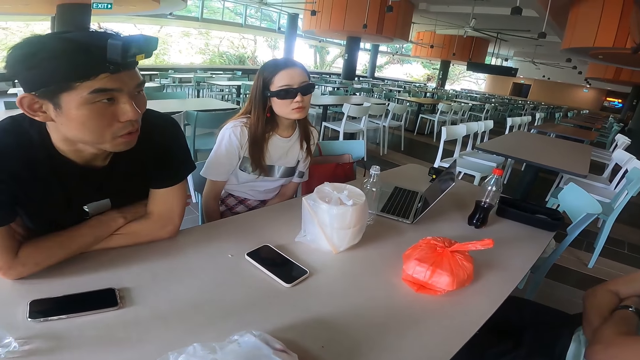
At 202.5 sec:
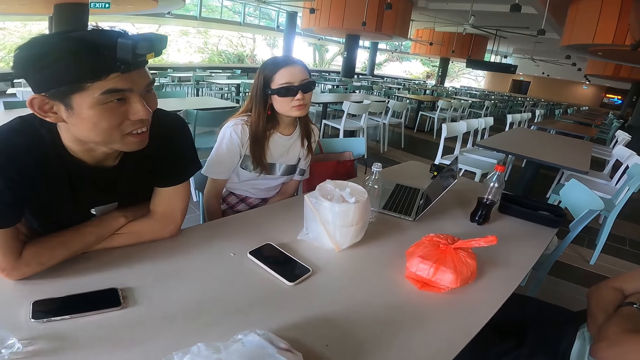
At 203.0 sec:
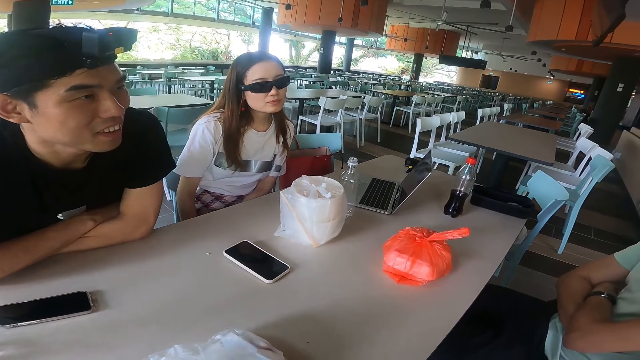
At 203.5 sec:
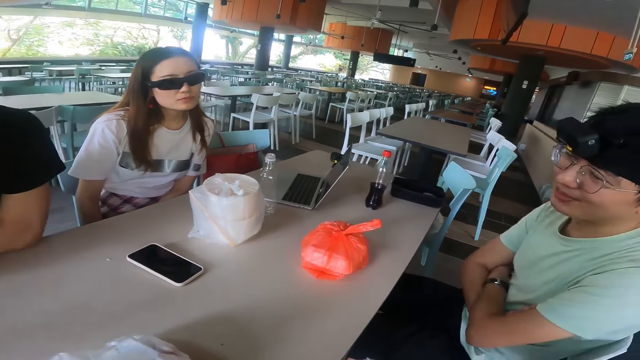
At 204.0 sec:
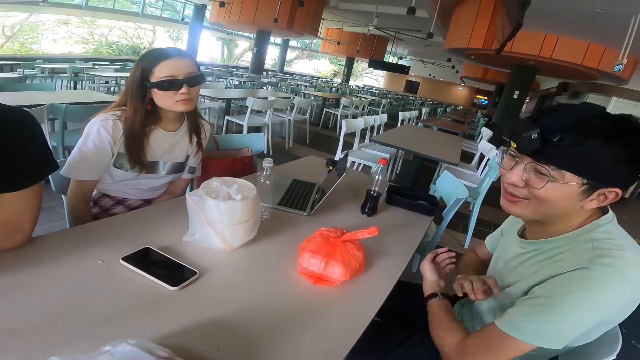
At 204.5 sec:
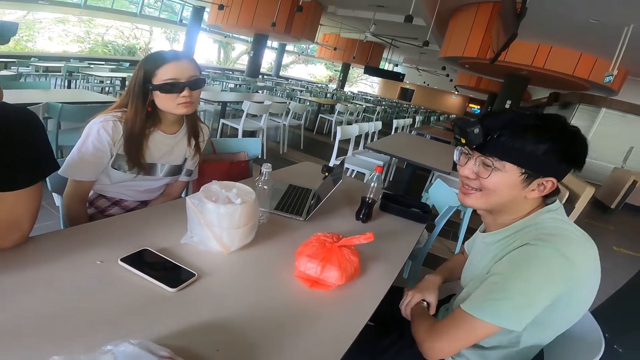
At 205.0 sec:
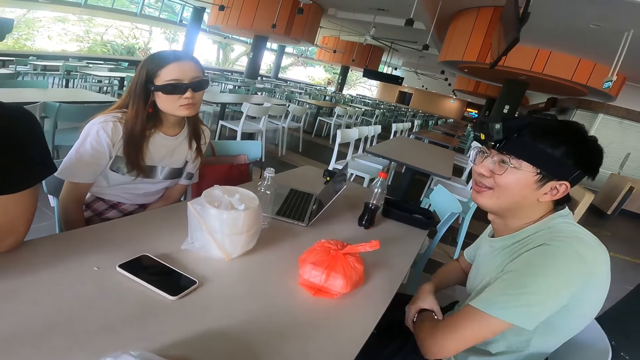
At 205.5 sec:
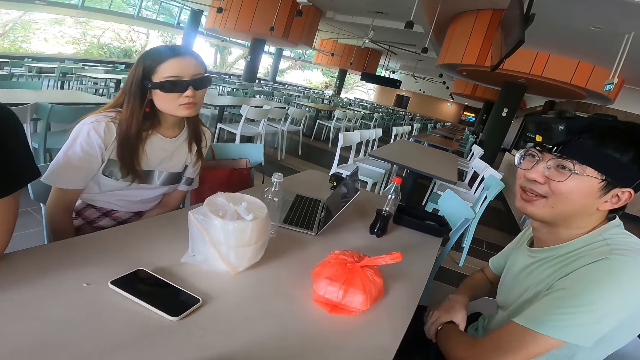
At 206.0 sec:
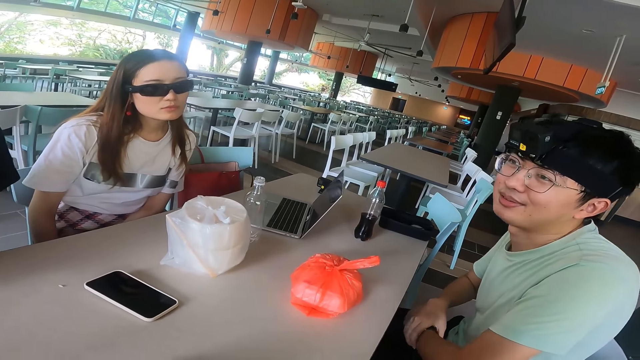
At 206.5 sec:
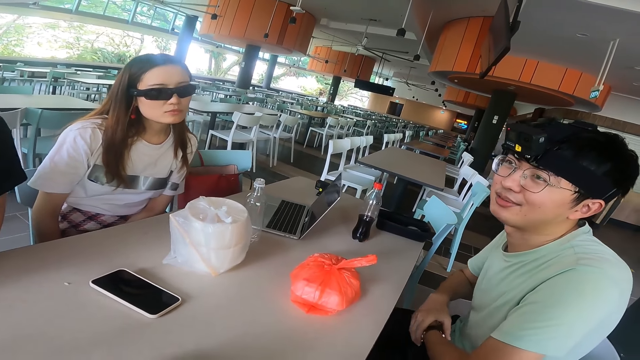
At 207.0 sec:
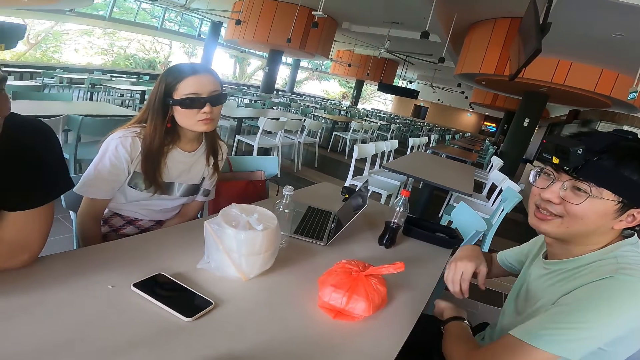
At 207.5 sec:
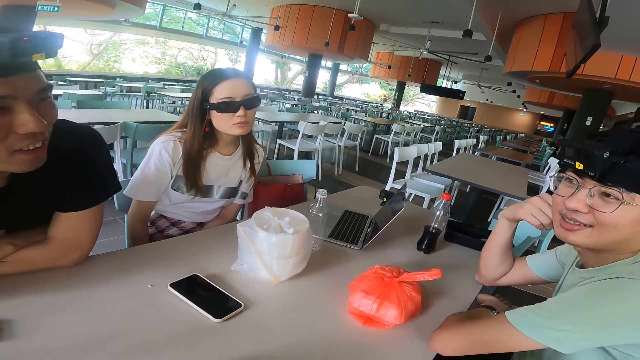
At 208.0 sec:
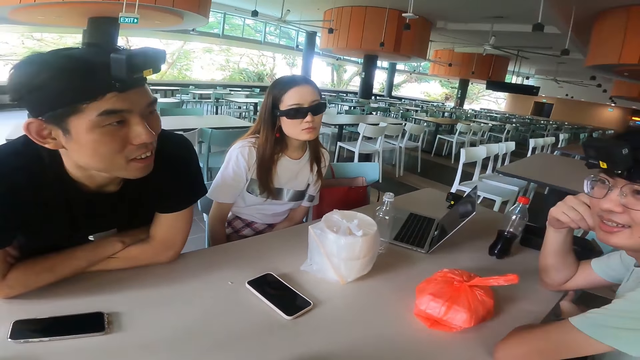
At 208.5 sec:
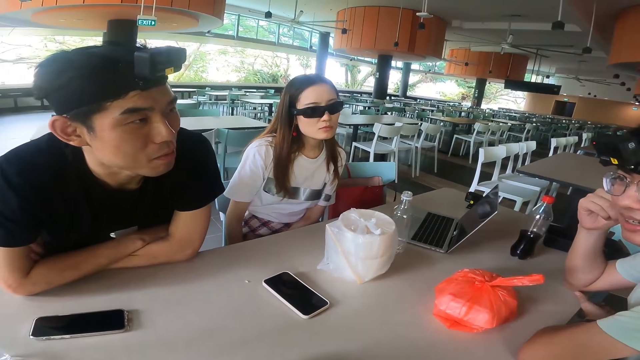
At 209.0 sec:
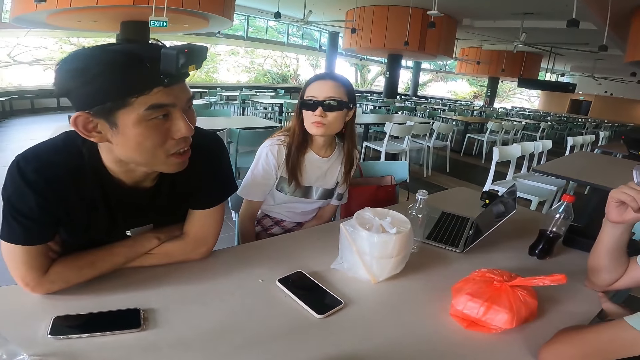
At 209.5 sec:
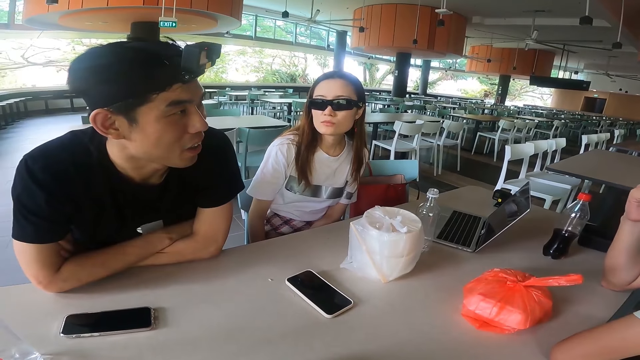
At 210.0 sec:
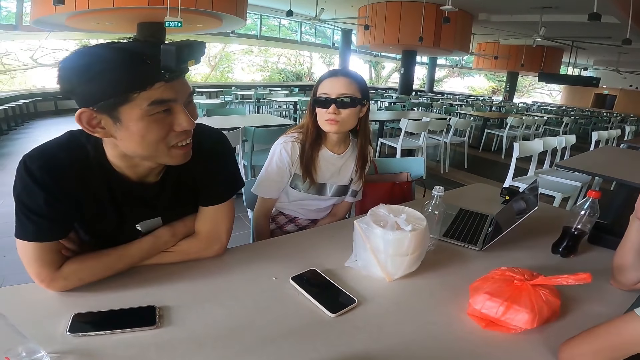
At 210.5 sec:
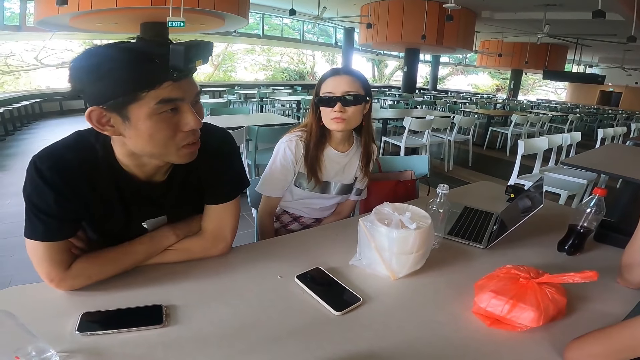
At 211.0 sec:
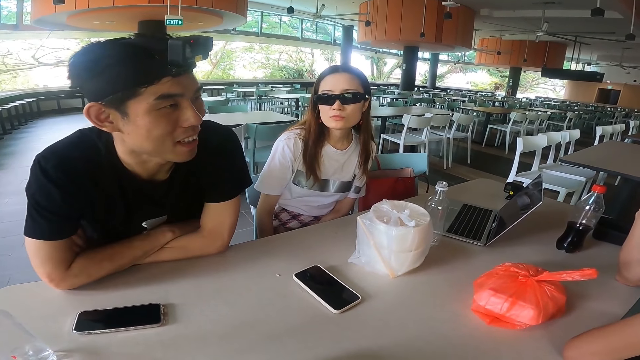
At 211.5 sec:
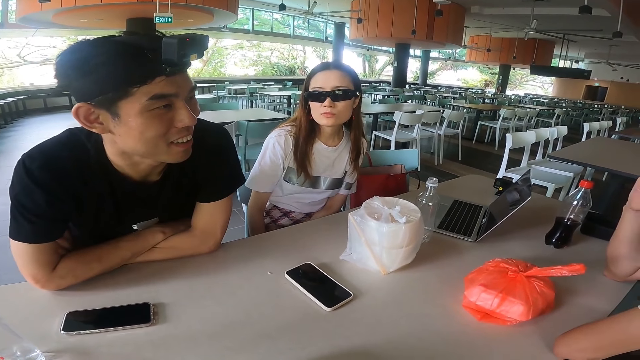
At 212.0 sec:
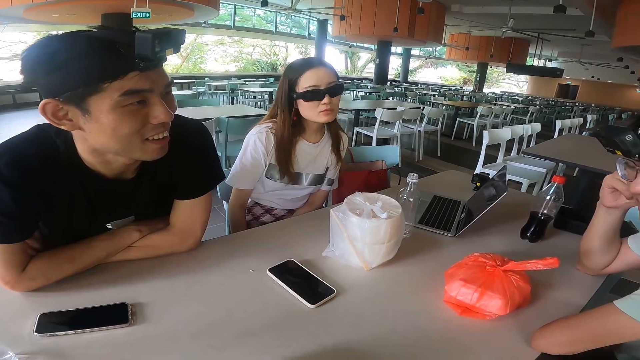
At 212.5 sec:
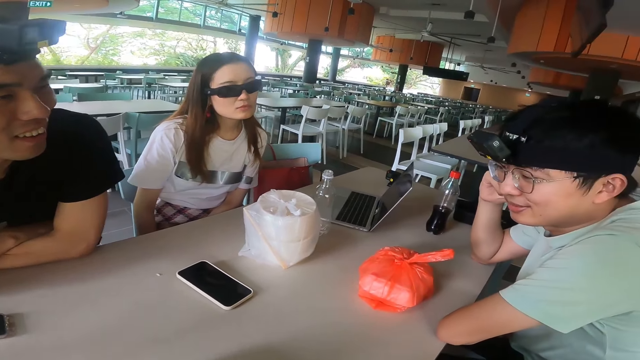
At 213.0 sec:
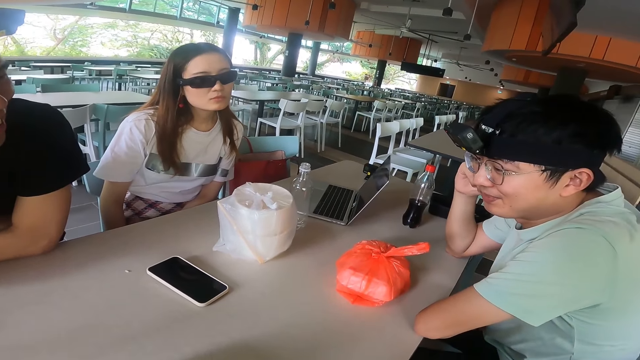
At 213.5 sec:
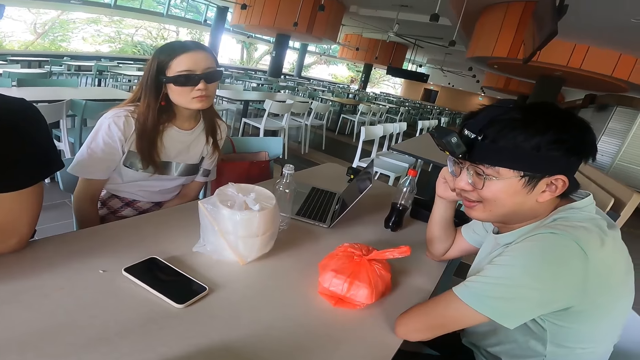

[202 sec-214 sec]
A man adjusts a watch on the hand. The man leans on the table.

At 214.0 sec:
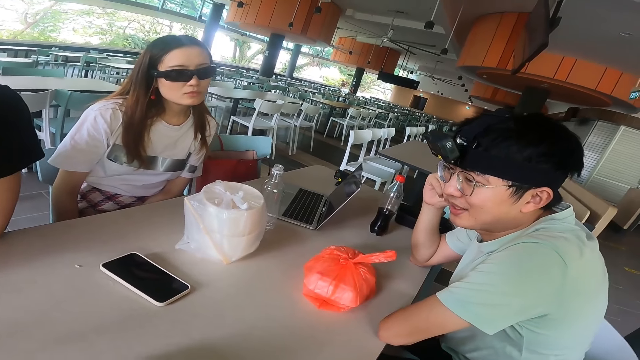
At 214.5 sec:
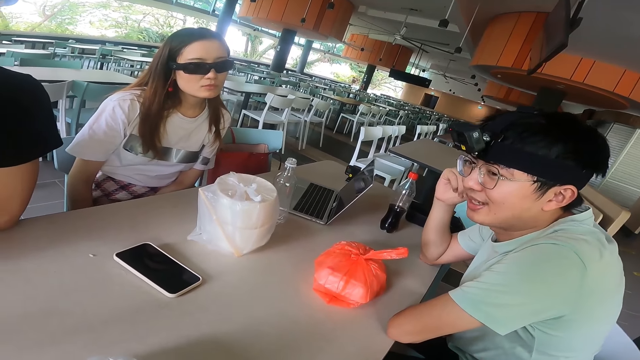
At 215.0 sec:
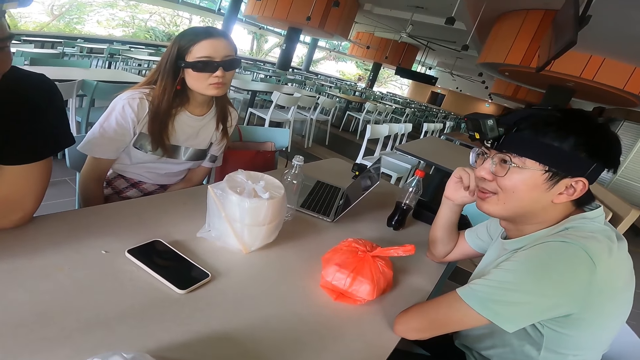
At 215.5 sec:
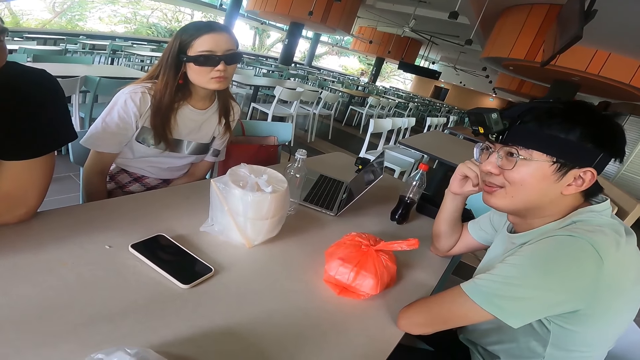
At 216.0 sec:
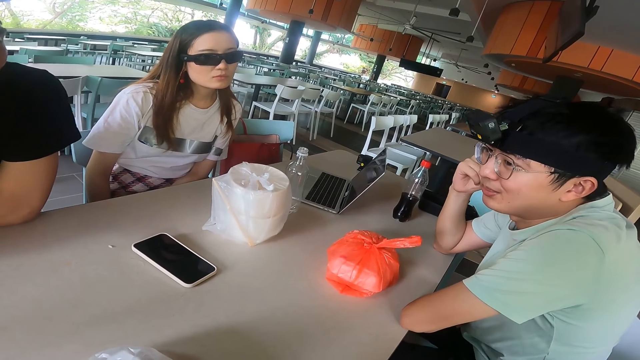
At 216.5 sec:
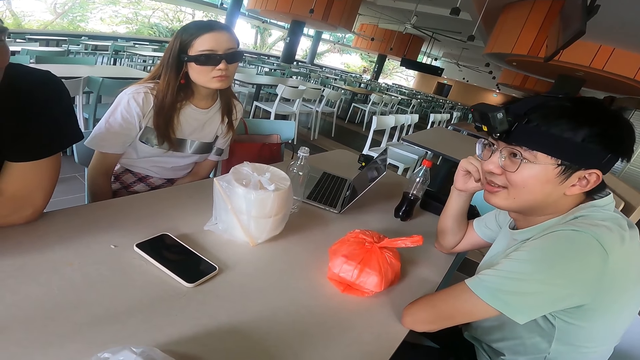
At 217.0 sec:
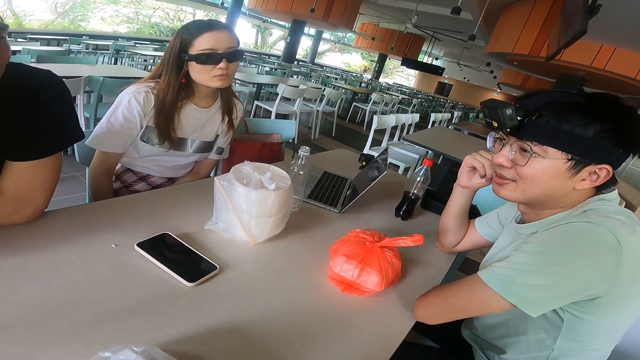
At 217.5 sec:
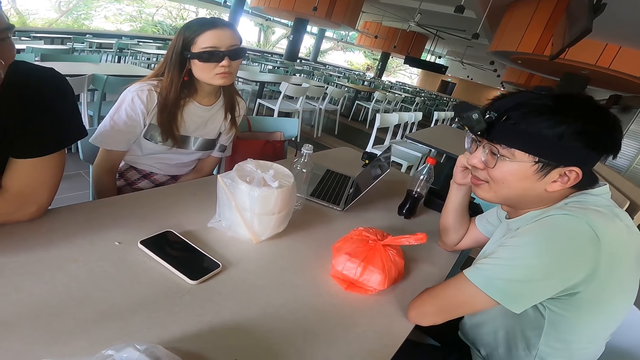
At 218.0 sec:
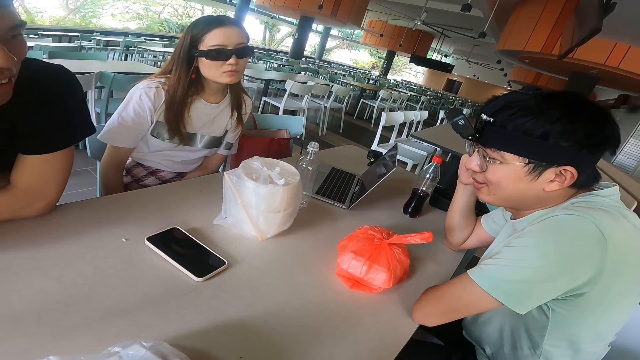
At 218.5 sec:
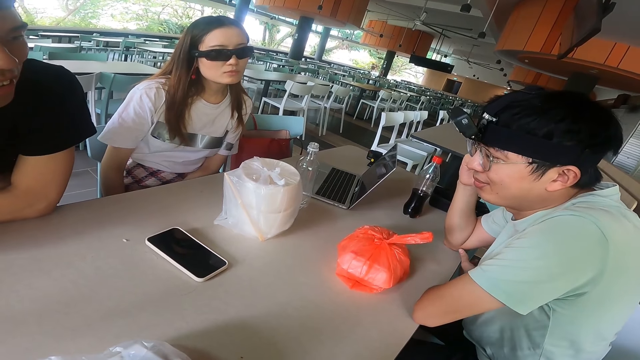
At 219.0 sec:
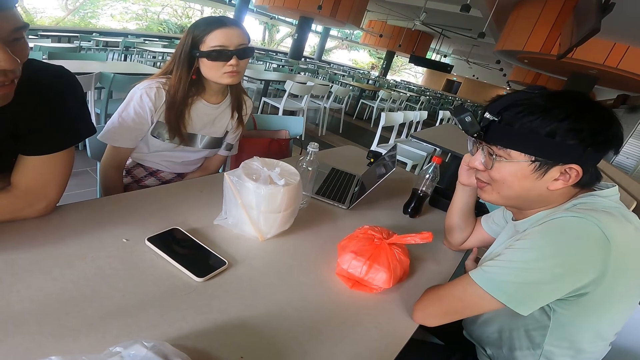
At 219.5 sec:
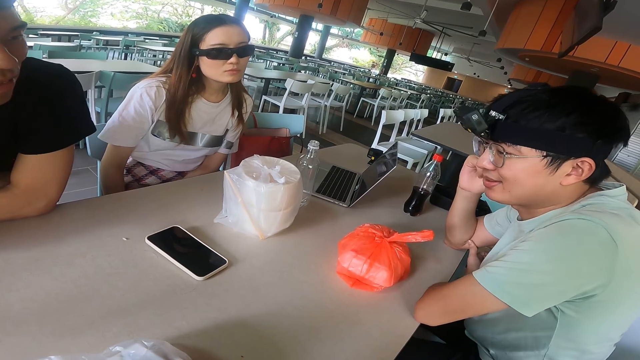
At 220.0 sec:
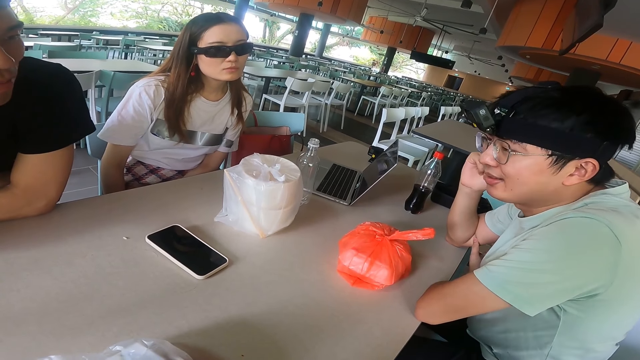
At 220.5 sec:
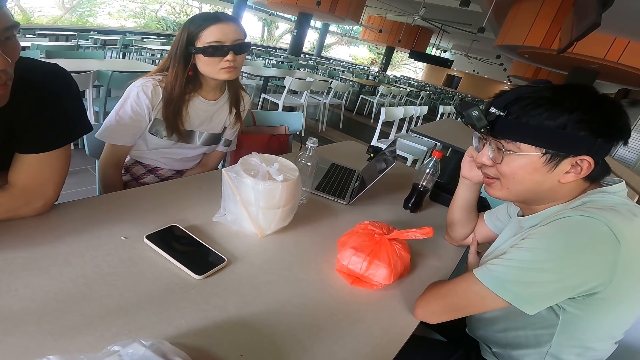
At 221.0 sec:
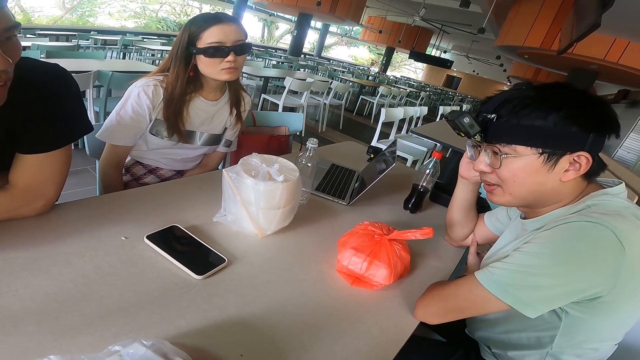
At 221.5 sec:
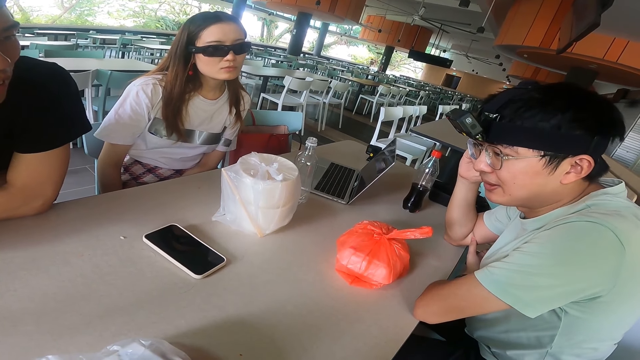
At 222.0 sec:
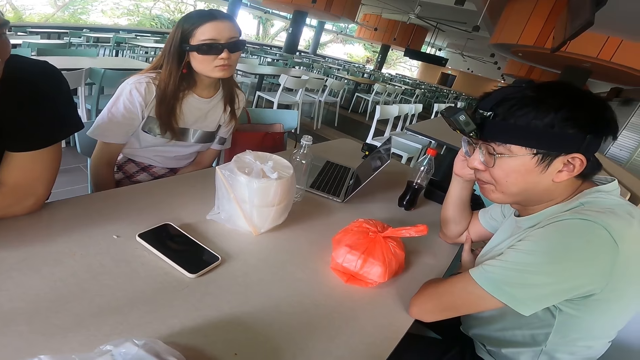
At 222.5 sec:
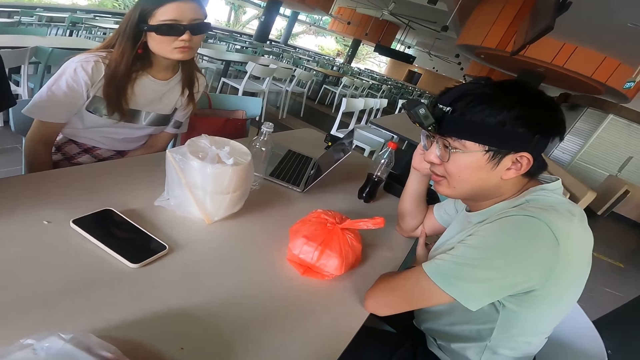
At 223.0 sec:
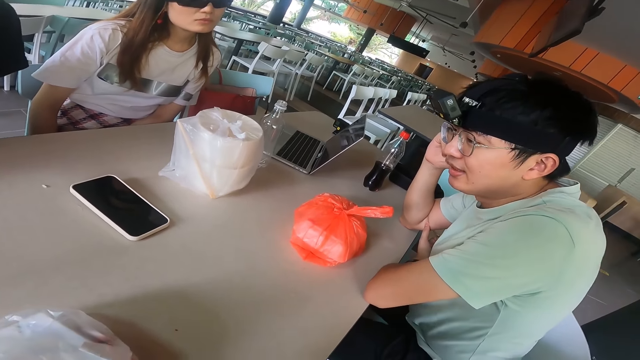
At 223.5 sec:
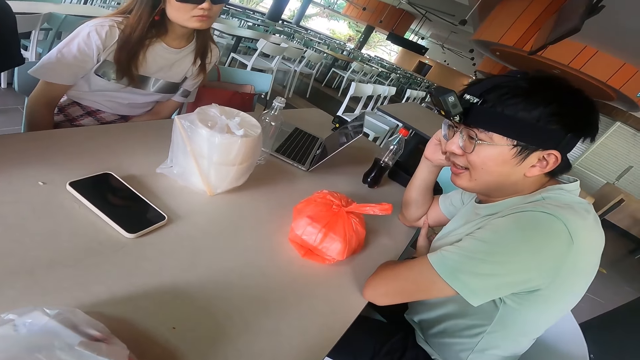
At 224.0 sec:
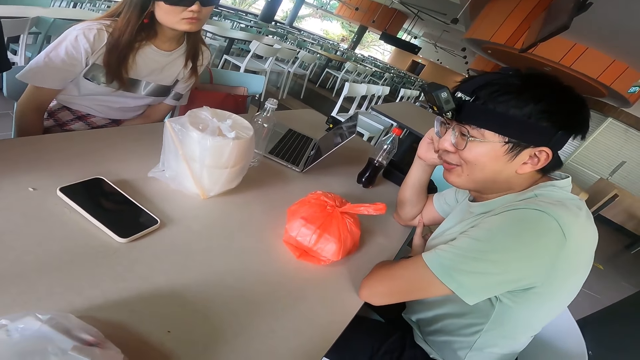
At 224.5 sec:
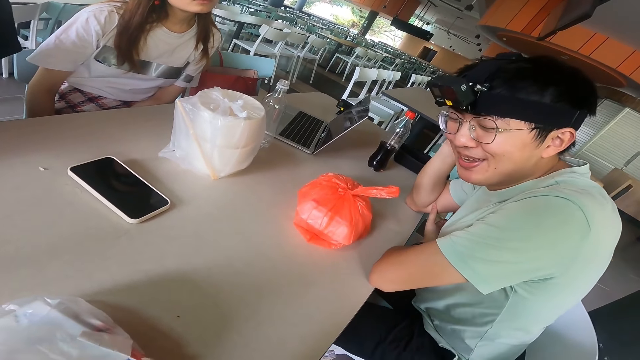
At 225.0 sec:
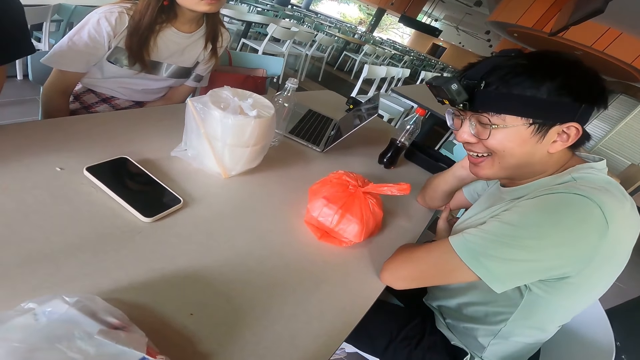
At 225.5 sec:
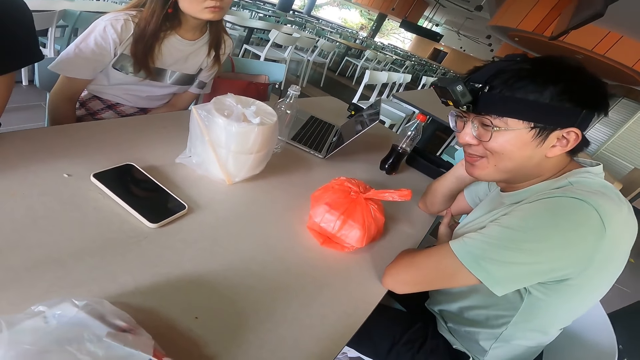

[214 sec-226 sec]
A man touches the hair.
